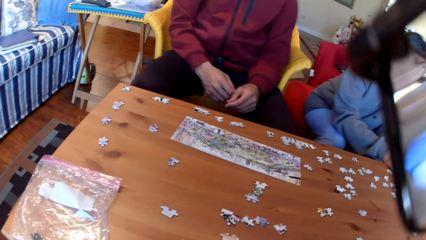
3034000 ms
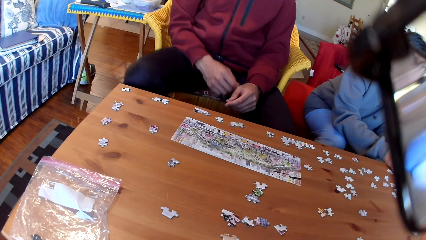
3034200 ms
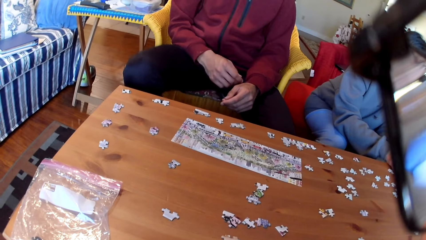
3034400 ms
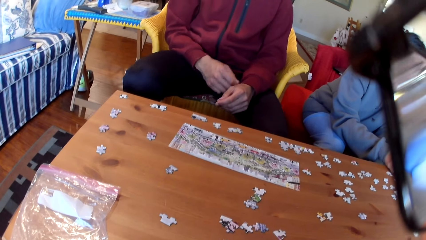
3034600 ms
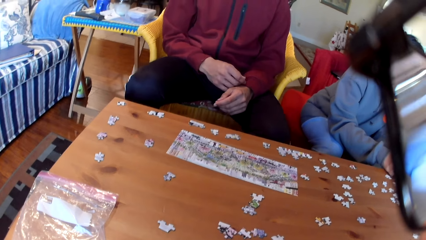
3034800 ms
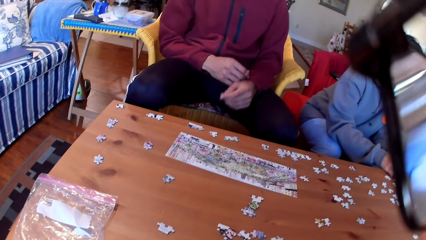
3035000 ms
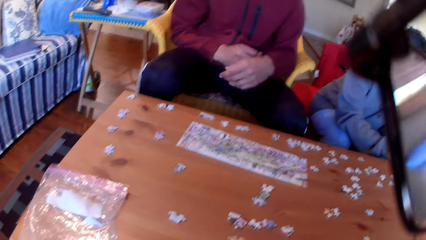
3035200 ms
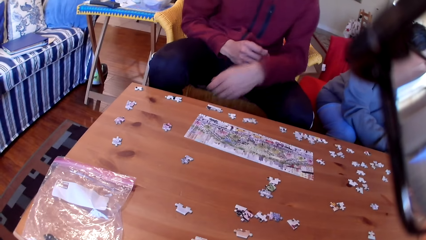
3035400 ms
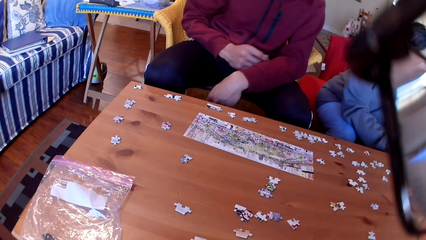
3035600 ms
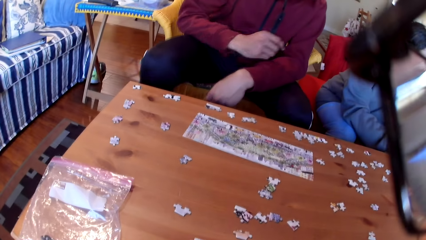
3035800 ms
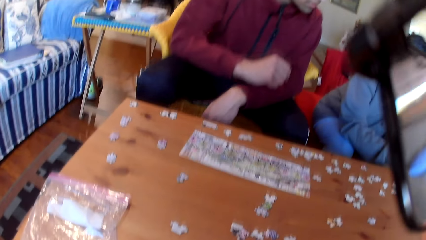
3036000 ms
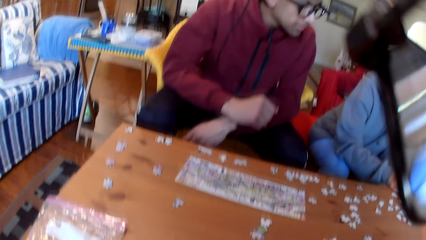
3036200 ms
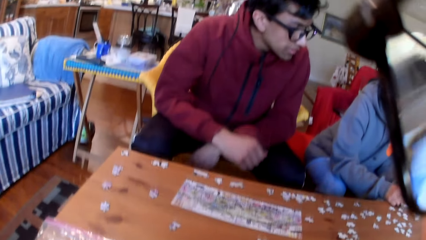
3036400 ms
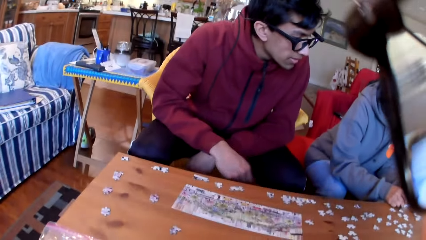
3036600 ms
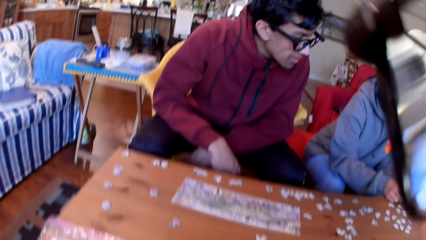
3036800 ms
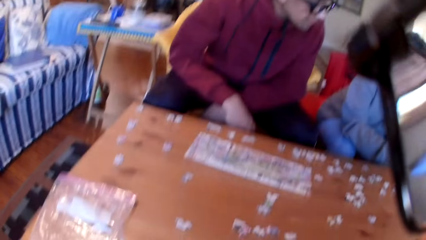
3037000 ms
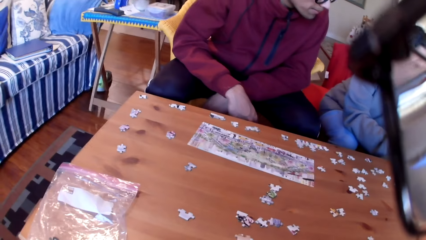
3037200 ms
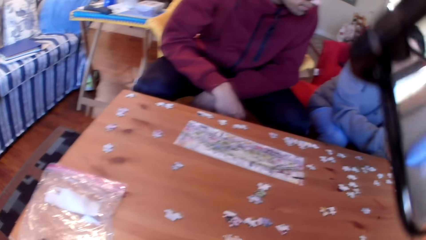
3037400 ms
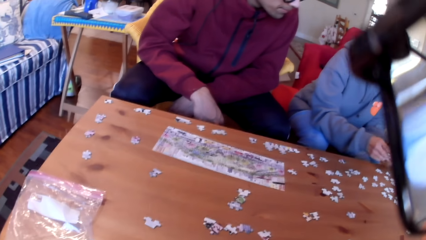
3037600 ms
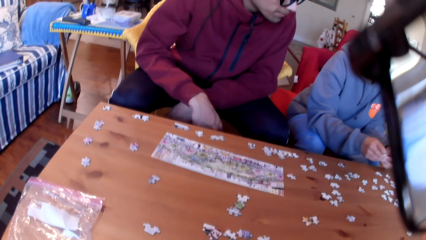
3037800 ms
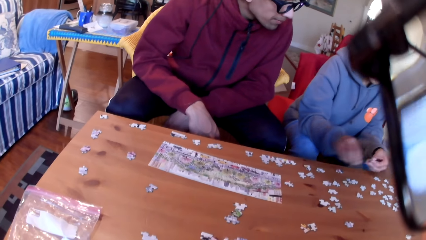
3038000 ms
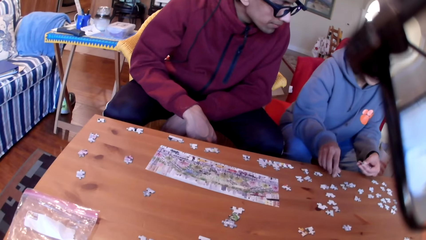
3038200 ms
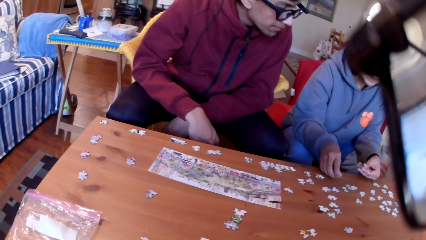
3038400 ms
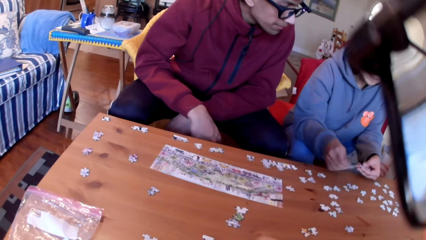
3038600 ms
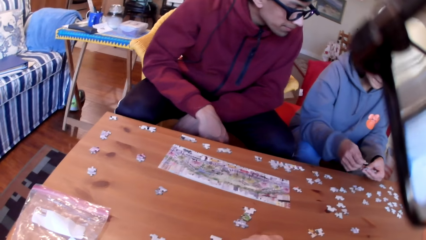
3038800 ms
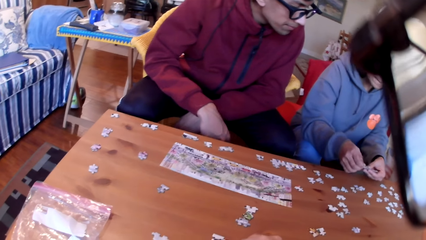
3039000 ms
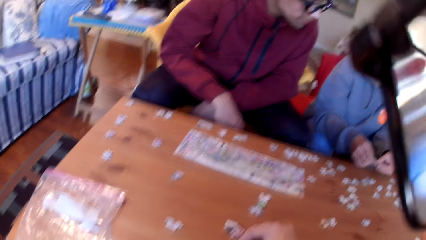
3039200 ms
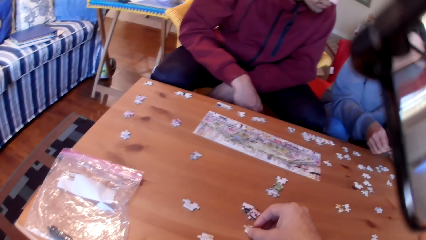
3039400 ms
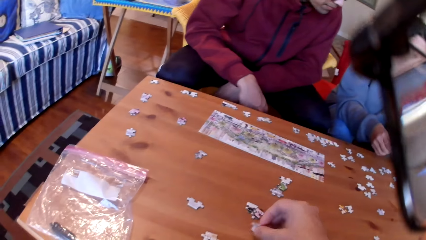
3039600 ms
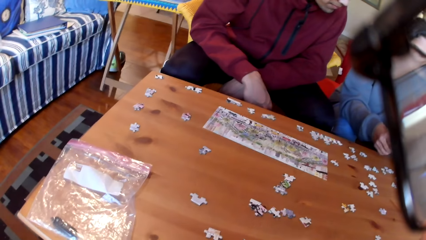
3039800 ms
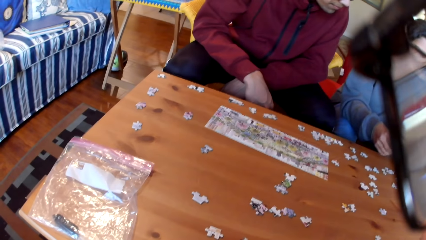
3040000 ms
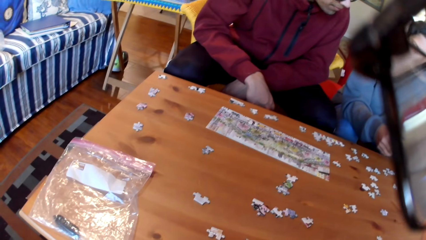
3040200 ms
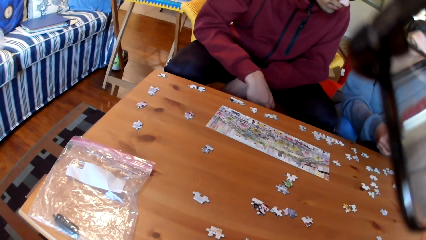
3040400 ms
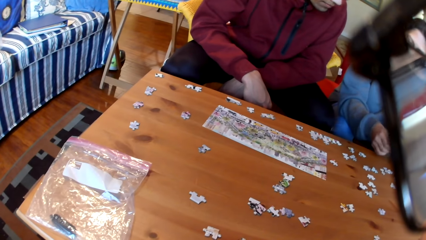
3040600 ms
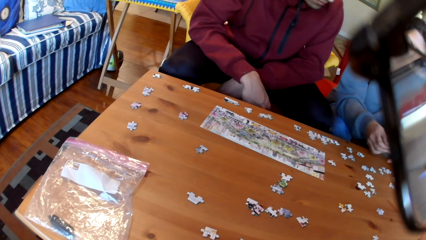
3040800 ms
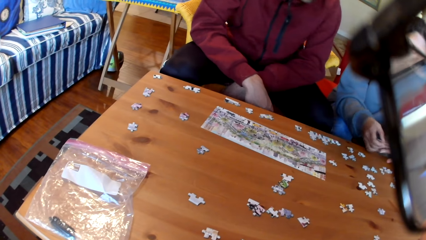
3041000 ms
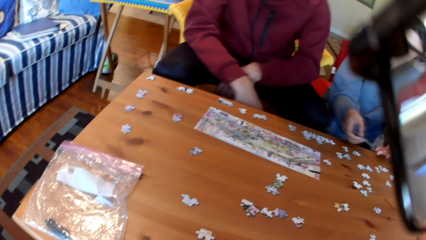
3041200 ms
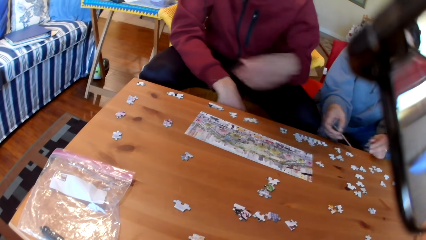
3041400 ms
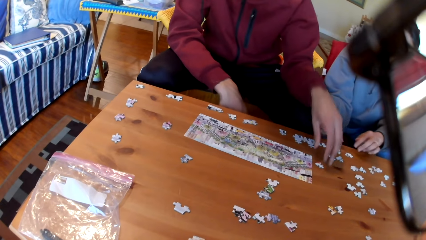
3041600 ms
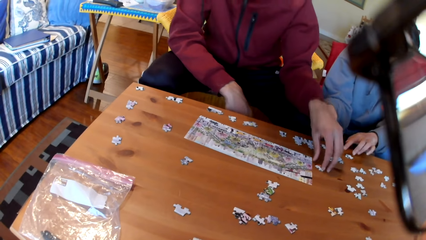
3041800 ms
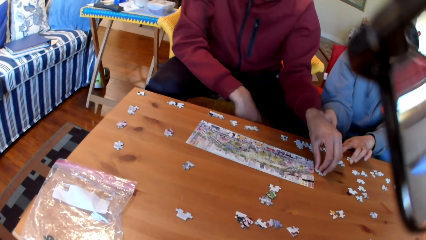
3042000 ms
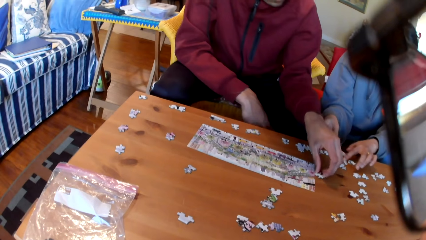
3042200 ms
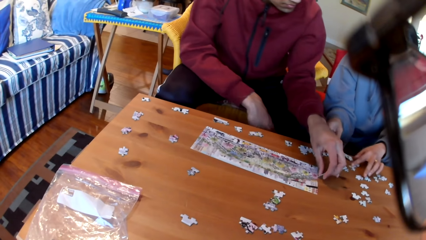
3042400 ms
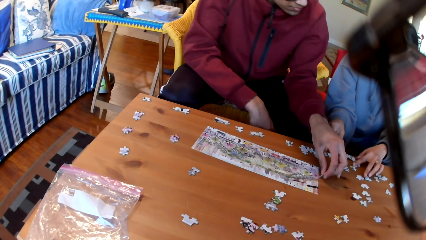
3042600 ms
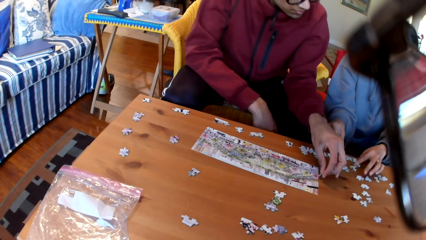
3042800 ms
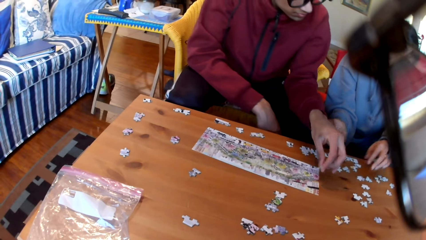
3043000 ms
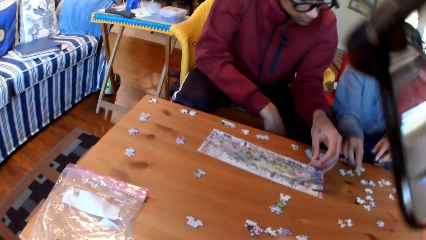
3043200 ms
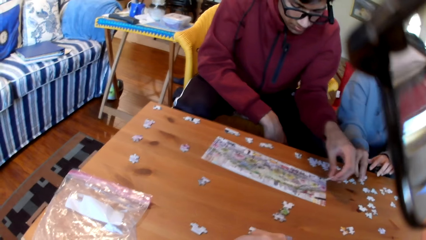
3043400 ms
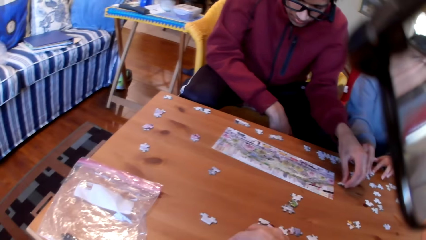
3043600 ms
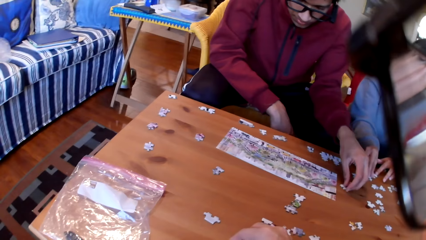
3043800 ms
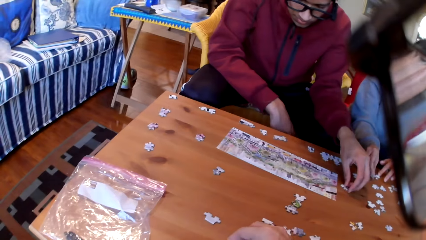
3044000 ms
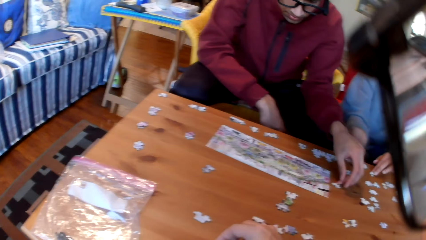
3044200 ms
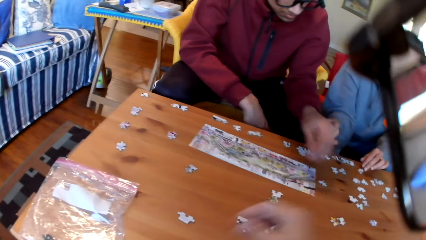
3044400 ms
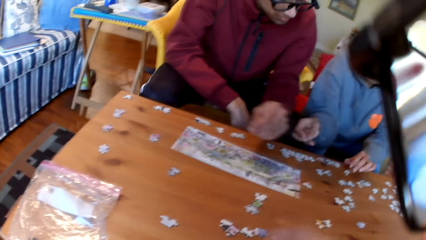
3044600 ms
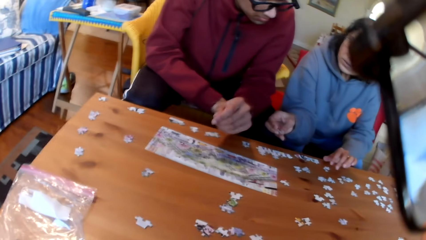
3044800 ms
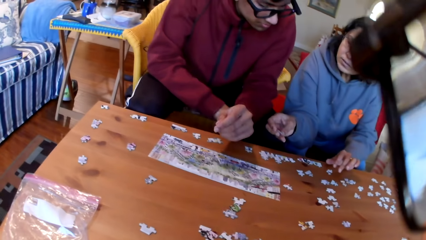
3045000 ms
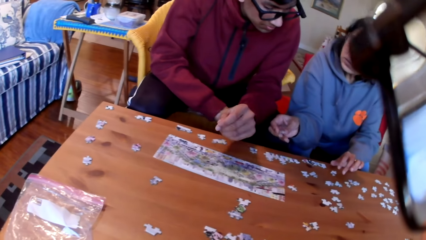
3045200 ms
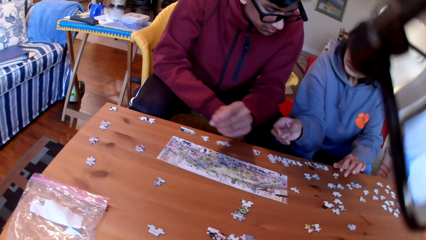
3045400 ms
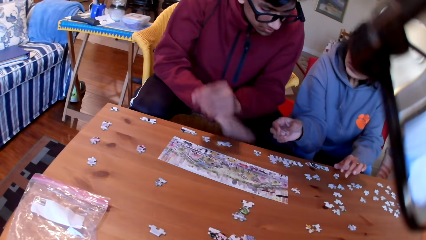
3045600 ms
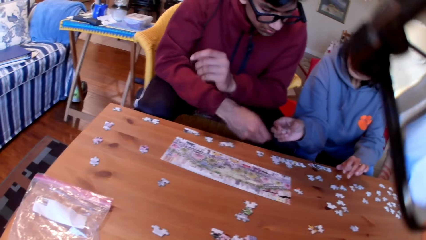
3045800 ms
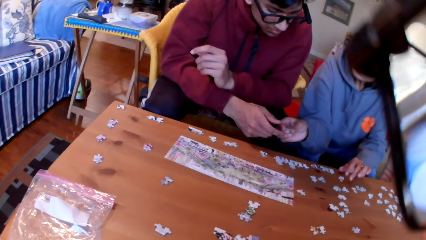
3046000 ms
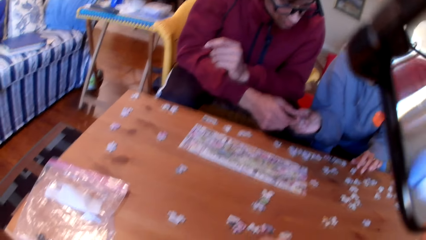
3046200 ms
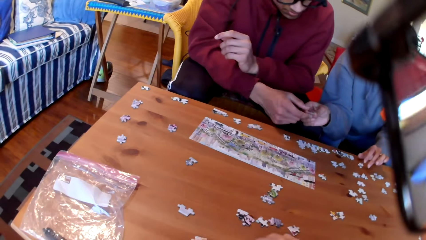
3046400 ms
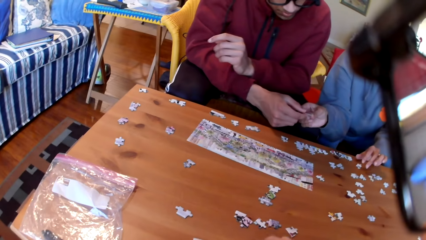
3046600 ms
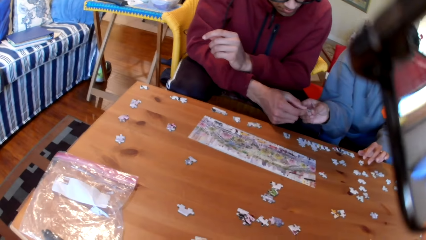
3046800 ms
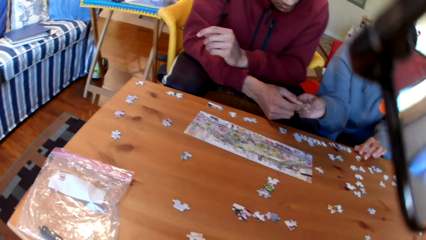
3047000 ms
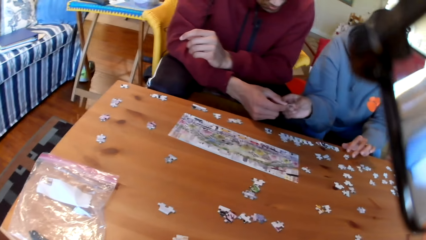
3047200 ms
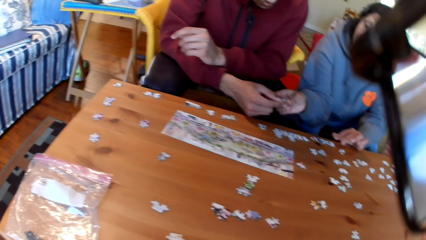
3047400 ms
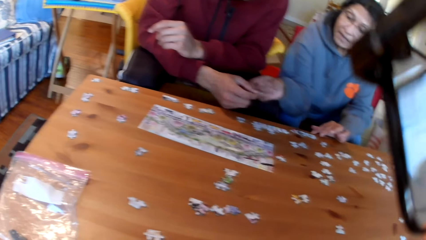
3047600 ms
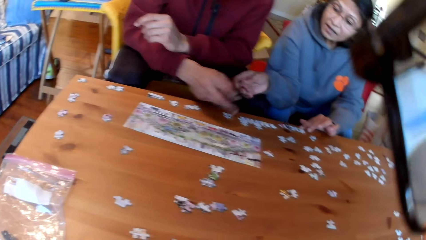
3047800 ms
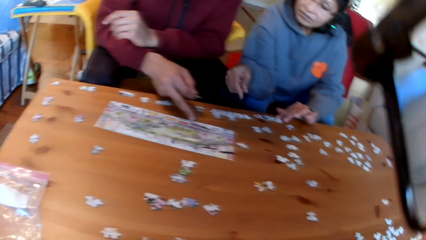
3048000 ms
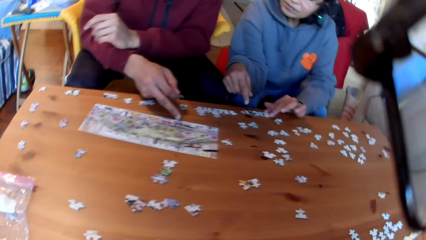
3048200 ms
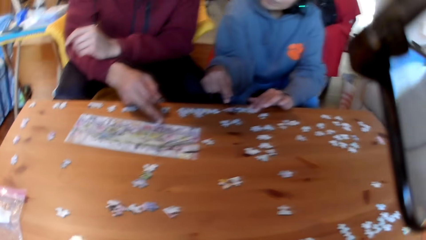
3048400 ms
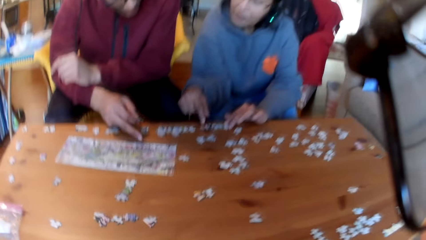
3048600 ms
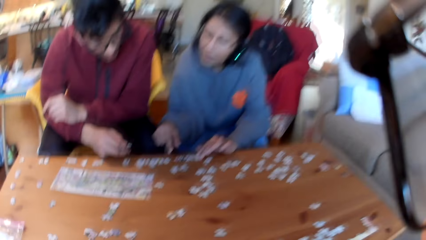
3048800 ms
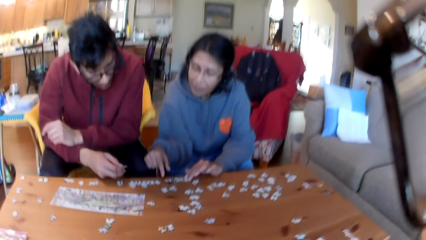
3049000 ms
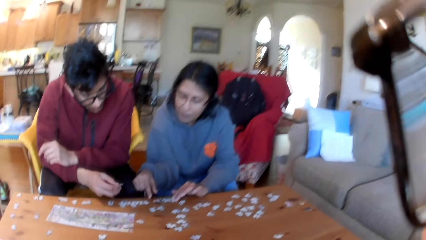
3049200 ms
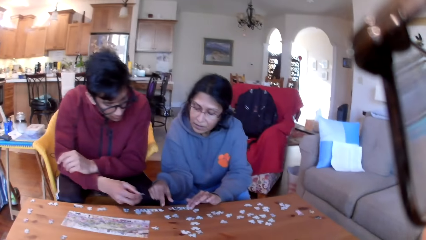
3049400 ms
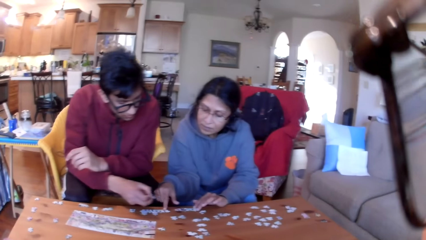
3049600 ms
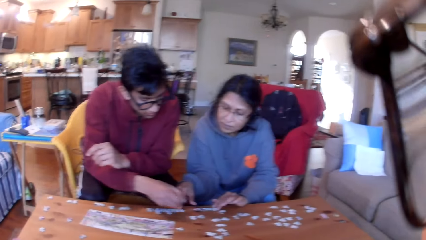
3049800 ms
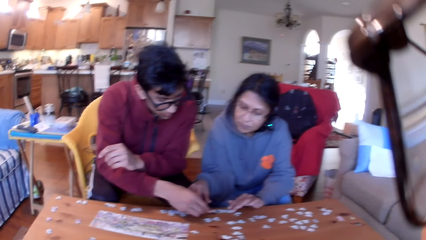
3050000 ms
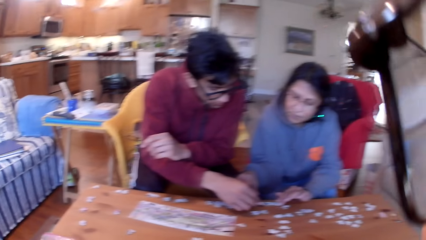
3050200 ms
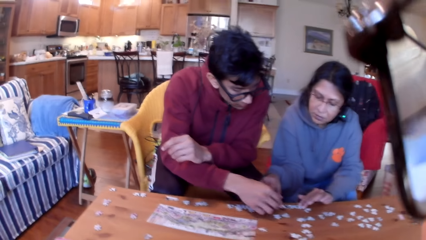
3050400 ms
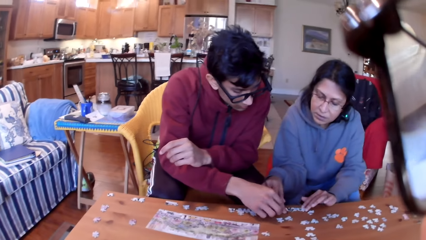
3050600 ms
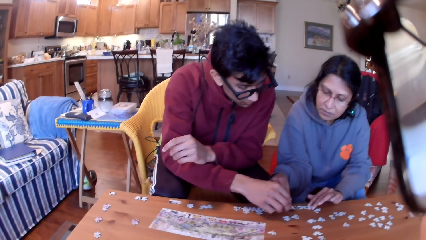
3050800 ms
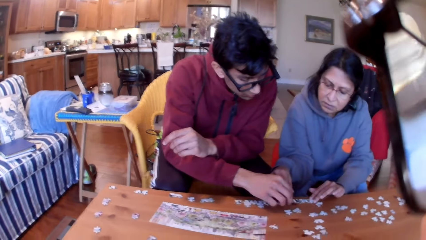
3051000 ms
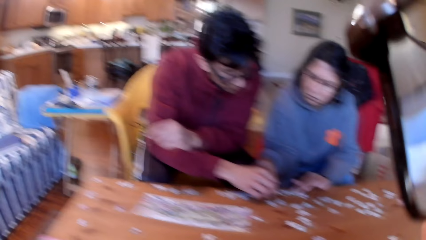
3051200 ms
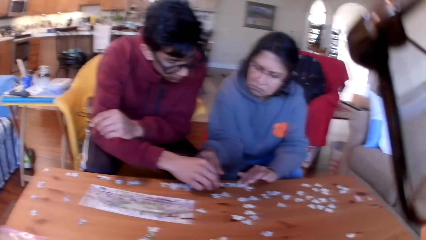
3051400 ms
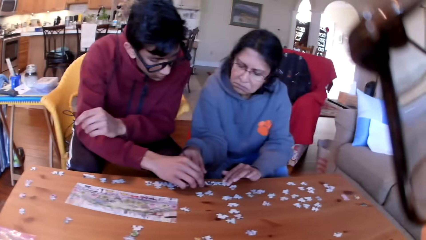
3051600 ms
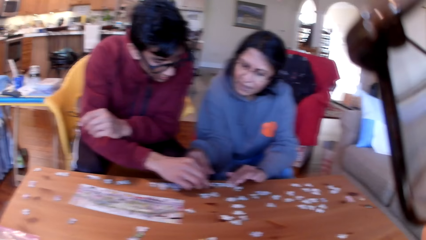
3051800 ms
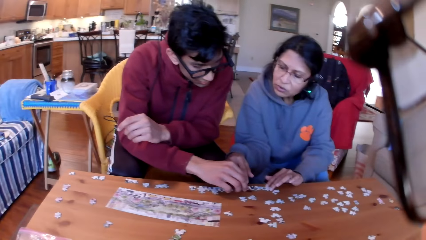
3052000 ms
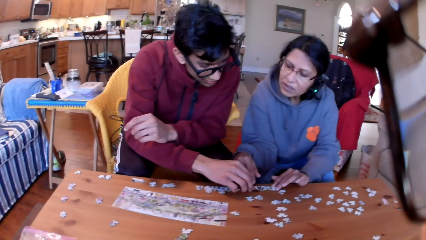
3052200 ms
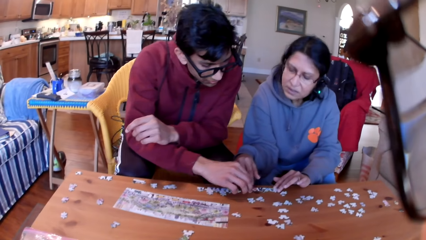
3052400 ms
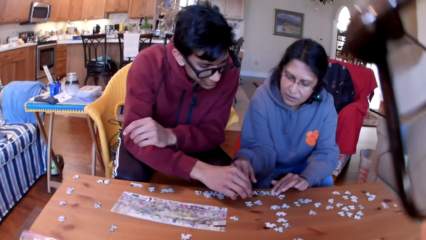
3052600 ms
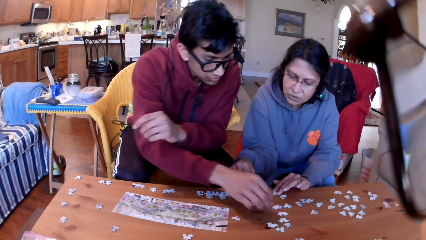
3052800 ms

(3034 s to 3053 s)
The man taps his foot. The camera wearer looks at the man. The woman takes a puzzle and joins the puzzles. The camera wearer takes a puzzle. The man picks up the jigsaw puzzle. The woman arranges the jigsaw puzzle. The camera wearer takes a puzzle. The woman shows the man a puzzle, hands the man a puzzle, and points at the jigsaw puzzle. The camera wearer looks at the colleagues. The man joins the puzzles.
